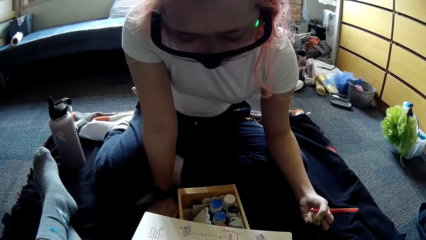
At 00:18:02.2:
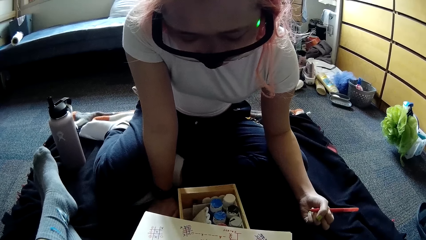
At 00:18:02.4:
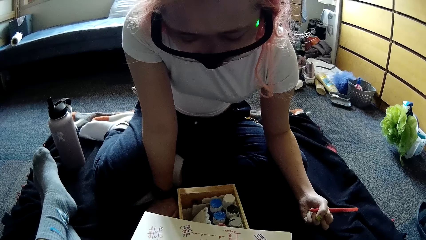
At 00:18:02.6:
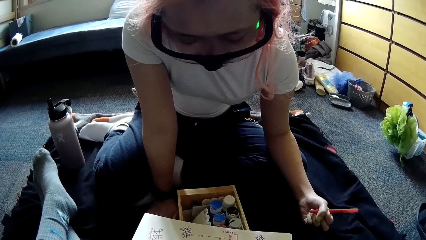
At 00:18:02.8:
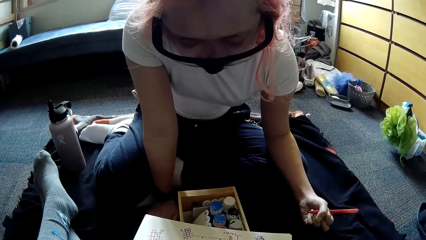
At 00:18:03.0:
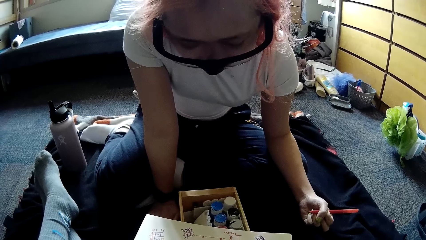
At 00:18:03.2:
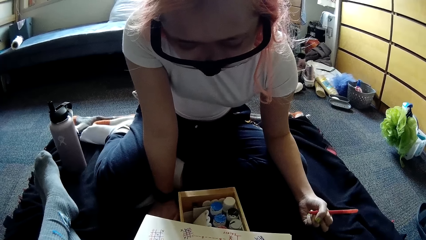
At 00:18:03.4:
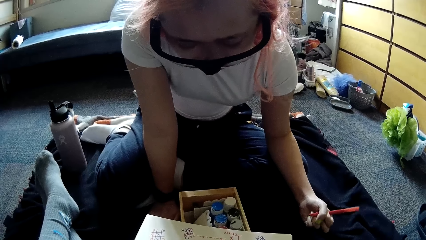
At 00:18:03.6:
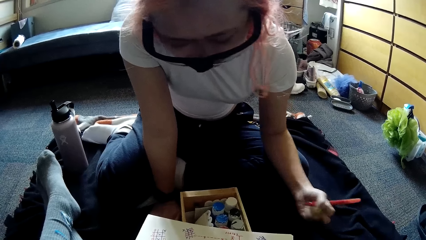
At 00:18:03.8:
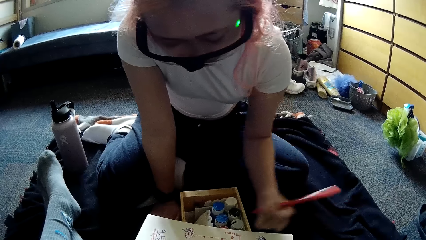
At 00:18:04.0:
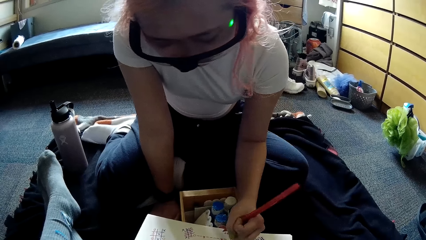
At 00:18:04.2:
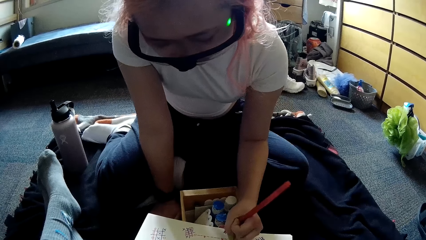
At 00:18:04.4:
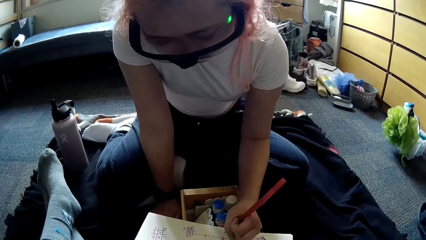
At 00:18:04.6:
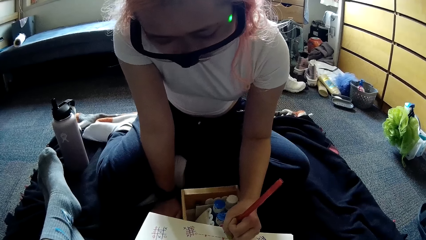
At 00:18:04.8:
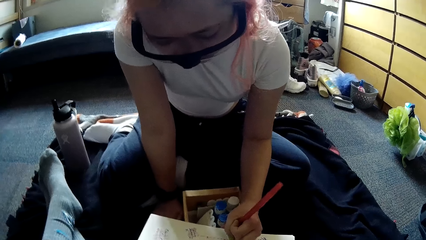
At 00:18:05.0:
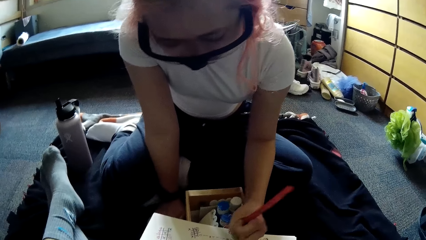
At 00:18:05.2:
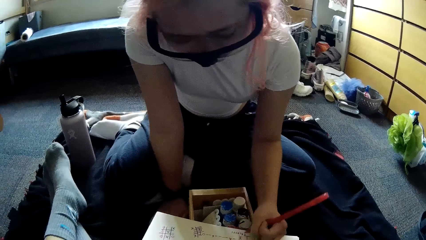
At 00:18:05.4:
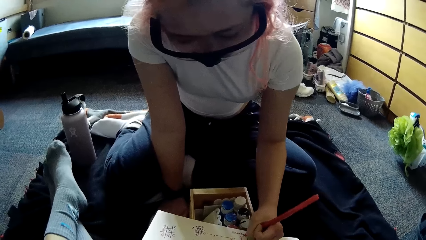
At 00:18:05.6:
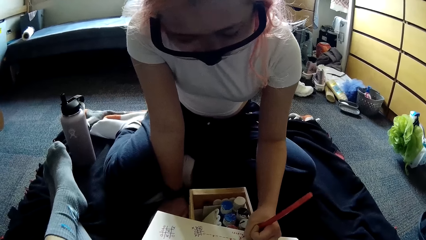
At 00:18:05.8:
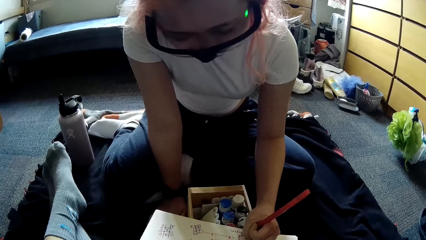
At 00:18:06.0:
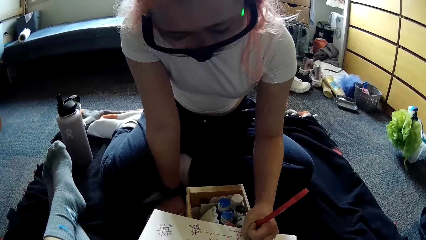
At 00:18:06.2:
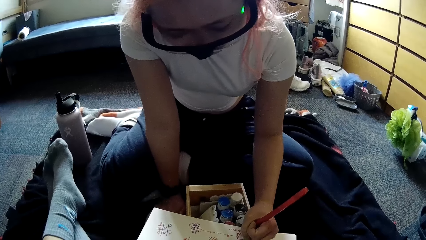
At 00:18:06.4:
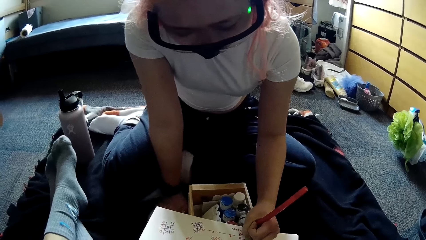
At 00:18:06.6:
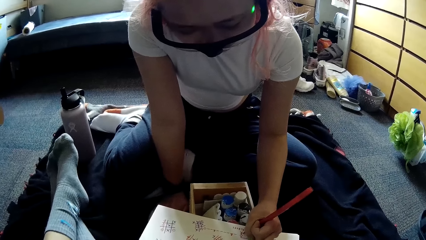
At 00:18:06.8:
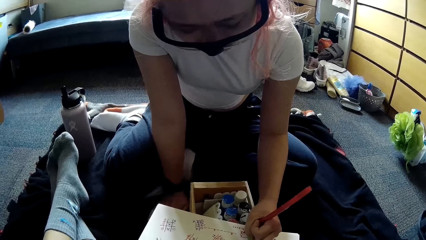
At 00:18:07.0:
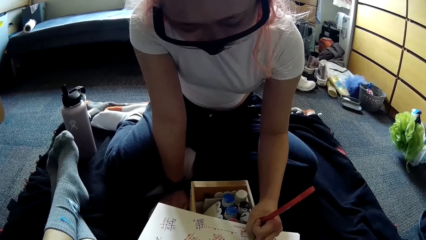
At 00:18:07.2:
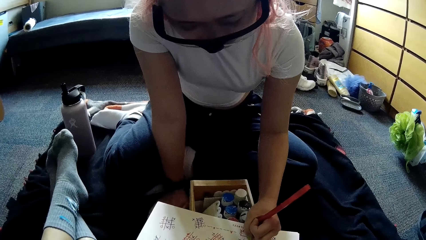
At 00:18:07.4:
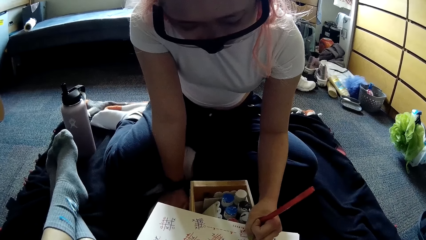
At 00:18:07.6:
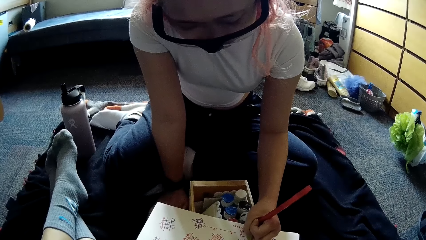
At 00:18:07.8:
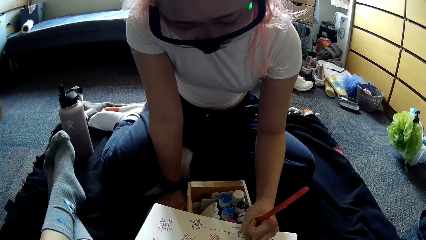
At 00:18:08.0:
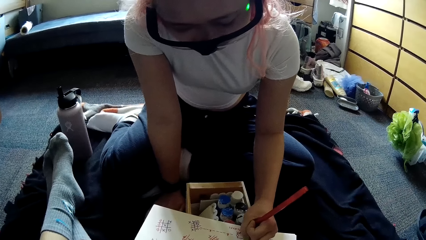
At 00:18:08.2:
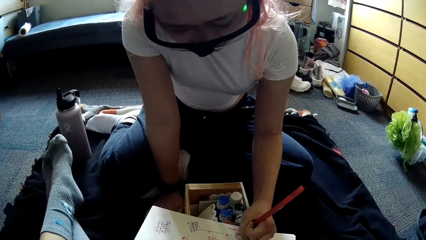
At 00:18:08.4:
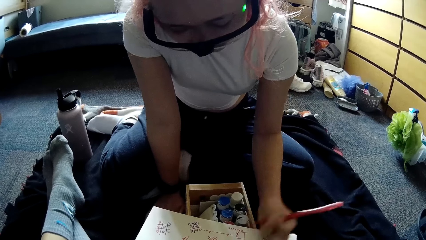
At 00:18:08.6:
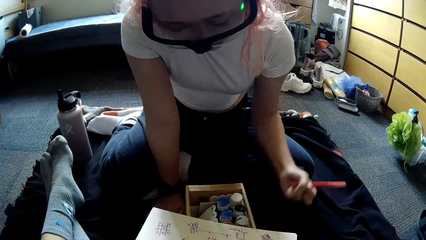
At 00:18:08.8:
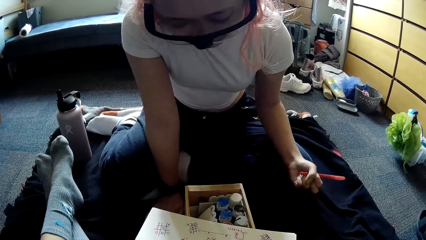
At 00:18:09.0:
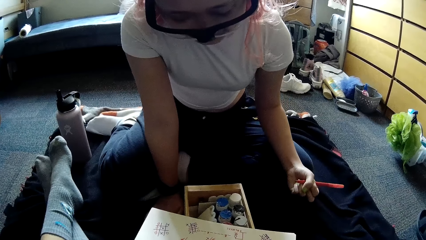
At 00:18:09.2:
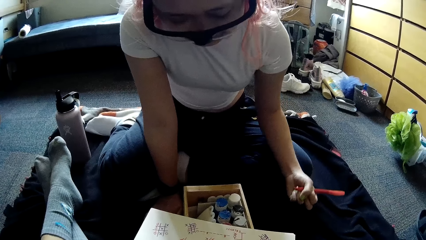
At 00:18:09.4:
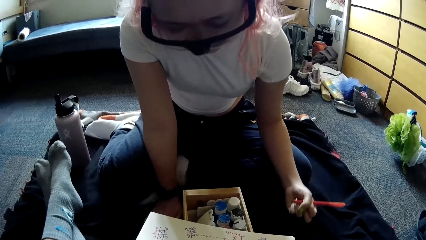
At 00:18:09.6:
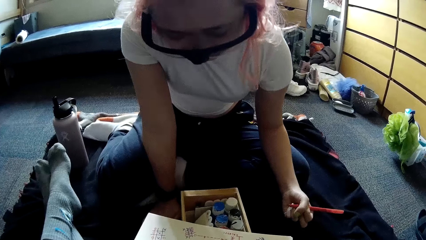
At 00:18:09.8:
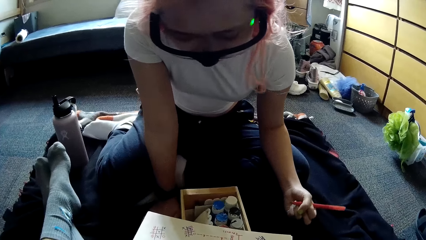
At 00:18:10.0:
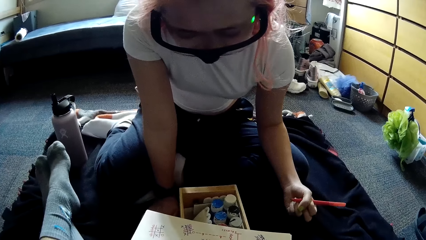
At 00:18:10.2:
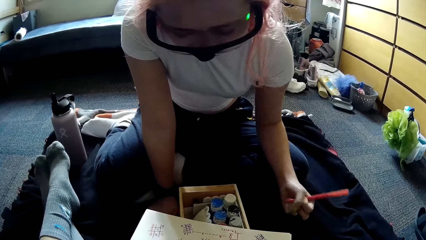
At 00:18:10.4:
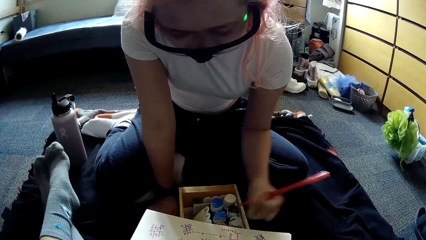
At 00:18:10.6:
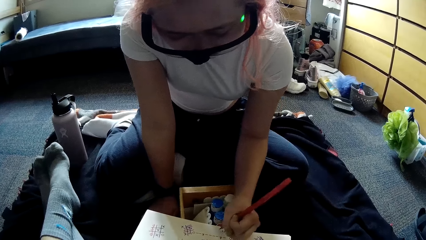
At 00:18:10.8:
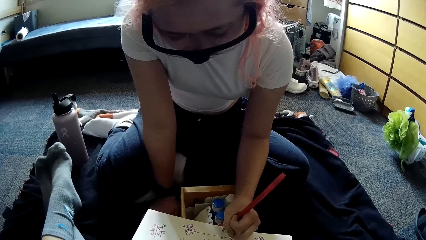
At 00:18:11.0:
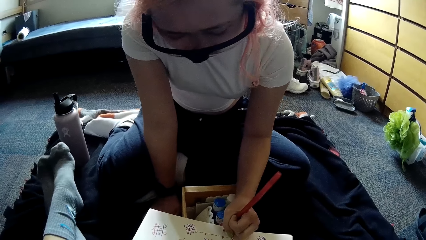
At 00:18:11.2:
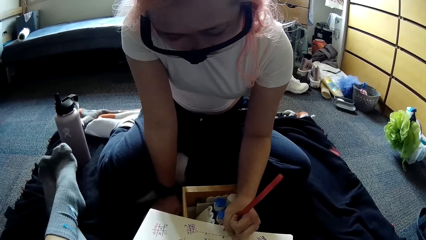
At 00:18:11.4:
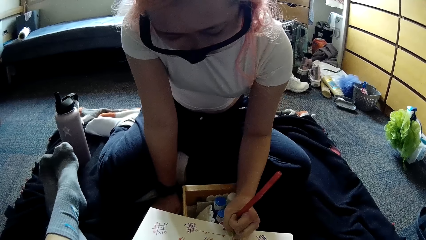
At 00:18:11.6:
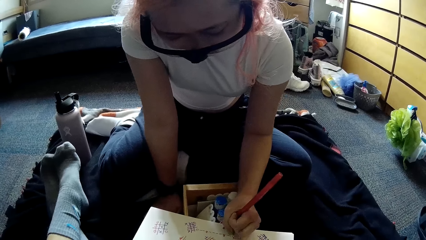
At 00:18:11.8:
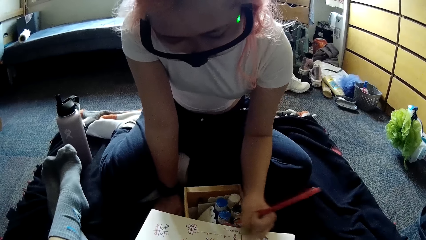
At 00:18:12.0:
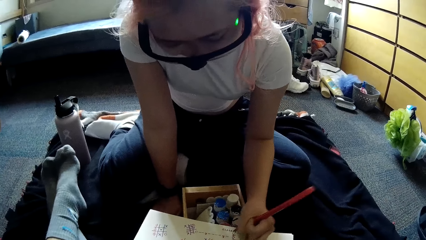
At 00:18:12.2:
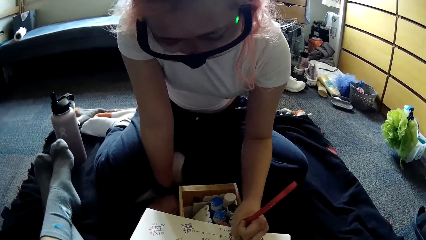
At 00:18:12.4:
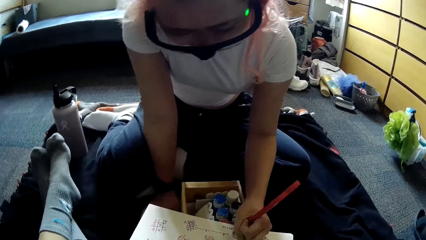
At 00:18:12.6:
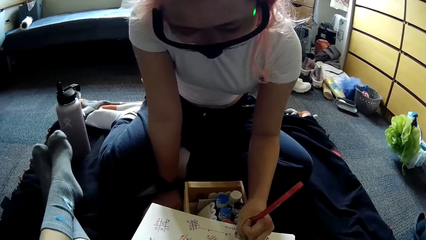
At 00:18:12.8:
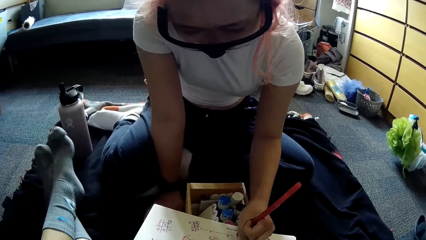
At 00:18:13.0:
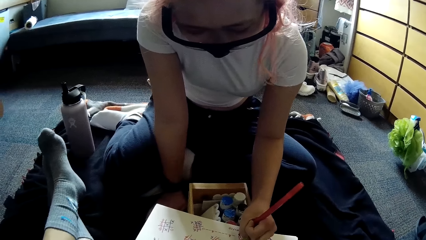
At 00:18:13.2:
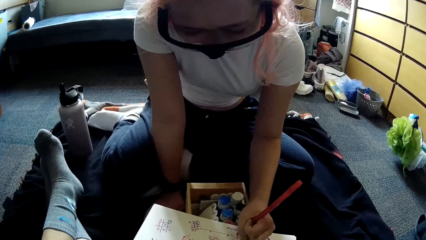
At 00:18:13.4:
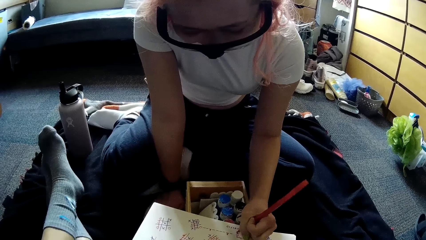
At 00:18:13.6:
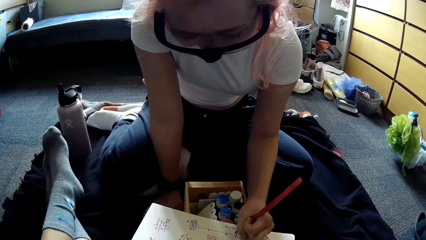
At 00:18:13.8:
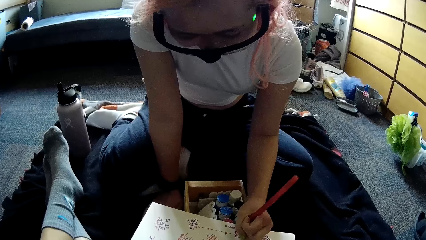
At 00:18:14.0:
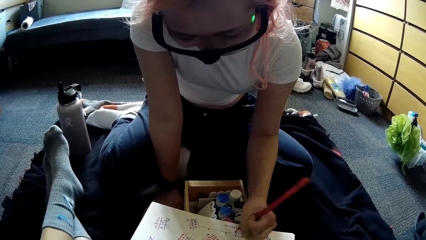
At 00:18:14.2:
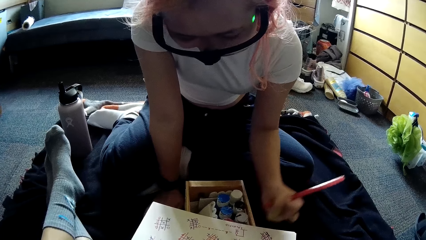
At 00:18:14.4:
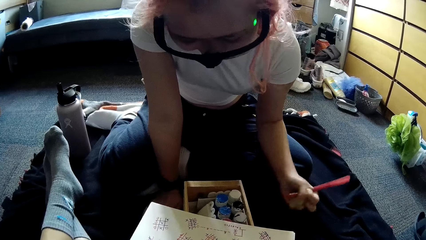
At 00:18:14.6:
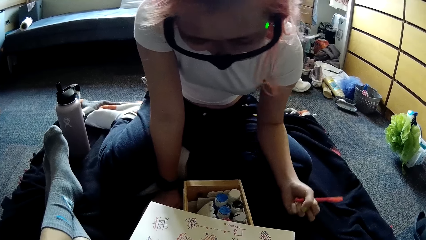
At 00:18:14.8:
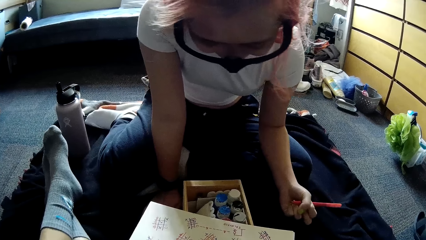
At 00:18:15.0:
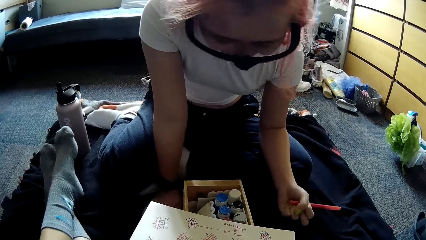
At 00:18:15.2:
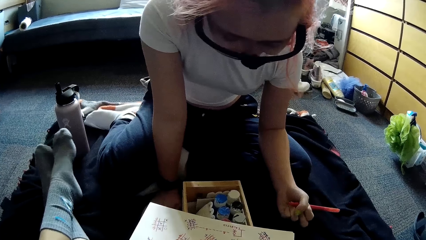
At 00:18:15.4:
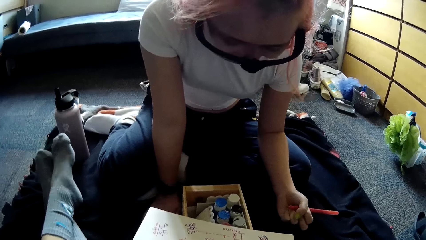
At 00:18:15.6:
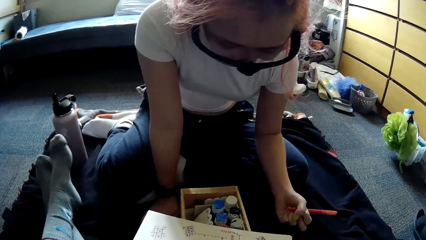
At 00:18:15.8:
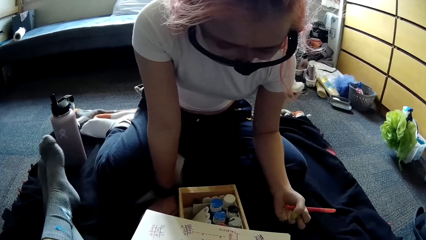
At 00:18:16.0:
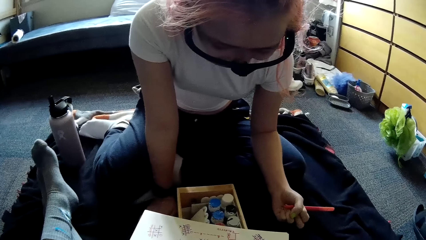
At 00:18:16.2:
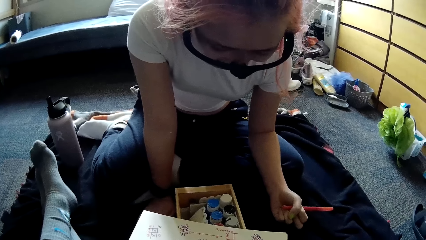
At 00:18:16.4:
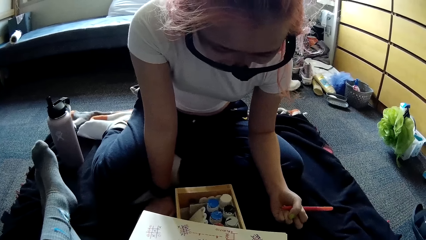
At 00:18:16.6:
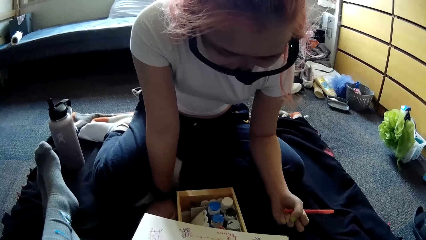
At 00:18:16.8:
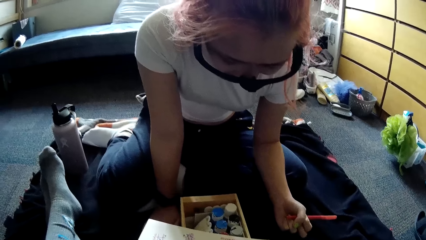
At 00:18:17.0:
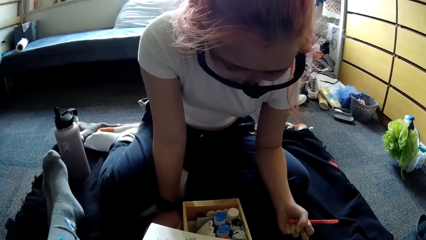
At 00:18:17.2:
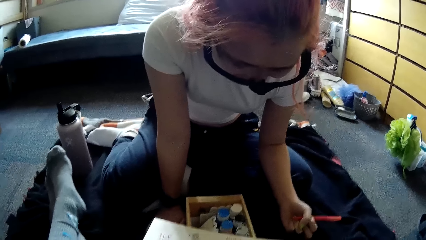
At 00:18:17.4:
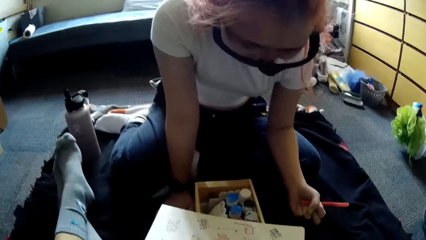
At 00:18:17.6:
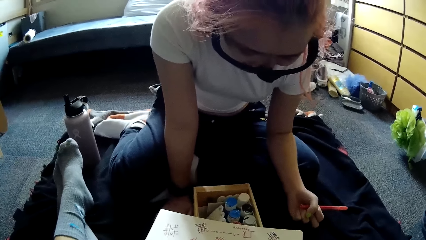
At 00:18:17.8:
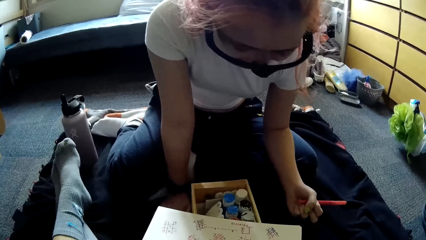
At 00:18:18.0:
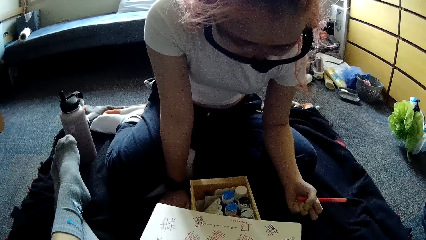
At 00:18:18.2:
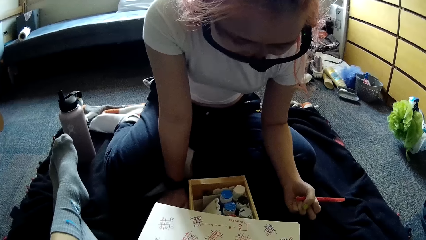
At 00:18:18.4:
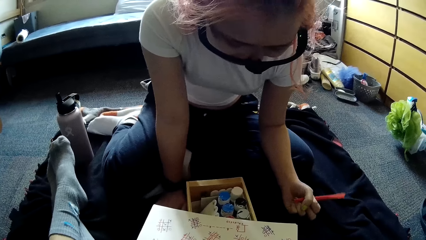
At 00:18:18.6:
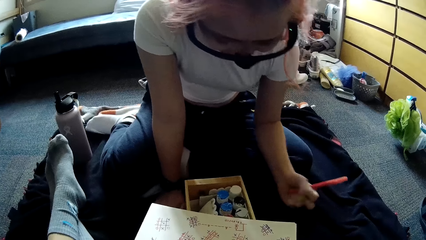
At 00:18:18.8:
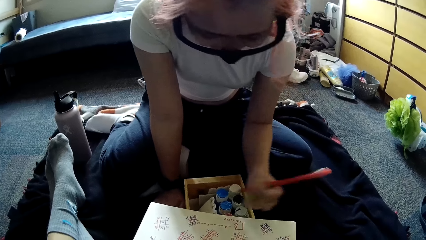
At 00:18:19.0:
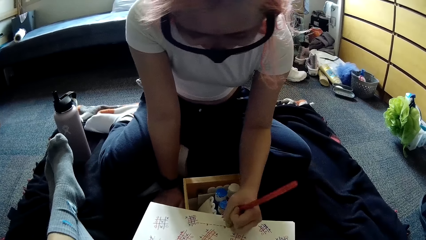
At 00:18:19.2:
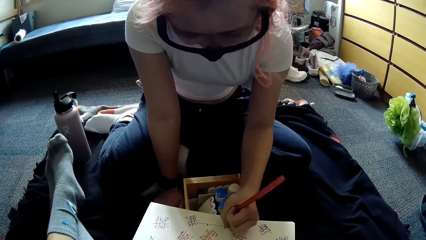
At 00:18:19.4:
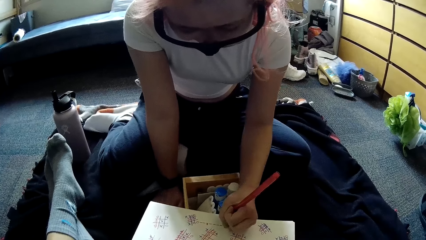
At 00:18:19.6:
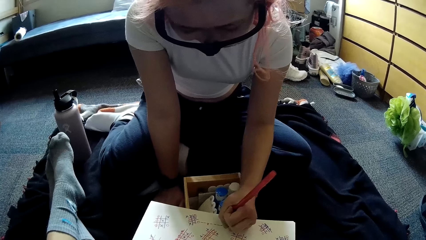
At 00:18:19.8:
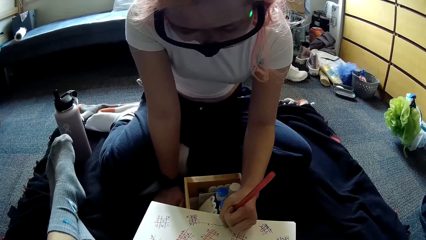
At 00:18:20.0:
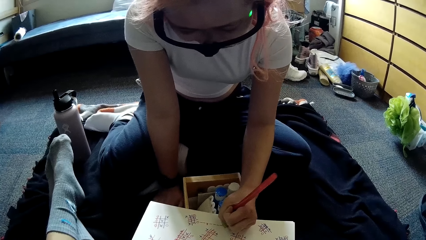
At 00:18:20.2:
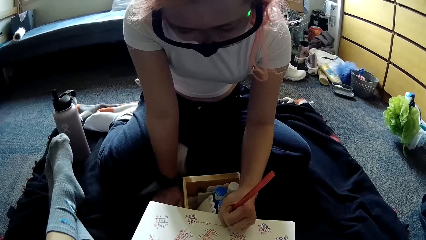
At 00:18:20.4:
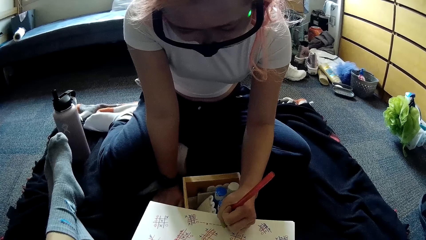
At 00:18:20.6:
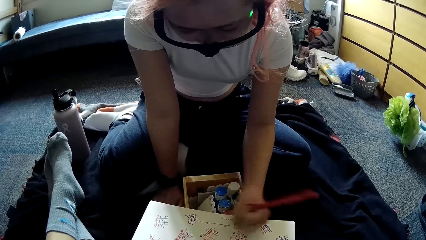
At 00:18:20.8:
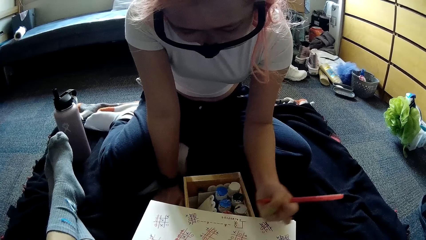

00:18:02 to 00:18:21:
The woman writes in the book with the pen in her left hand. The woman stares at the paper. The woman writes in the book with the pen in her left hand again.
